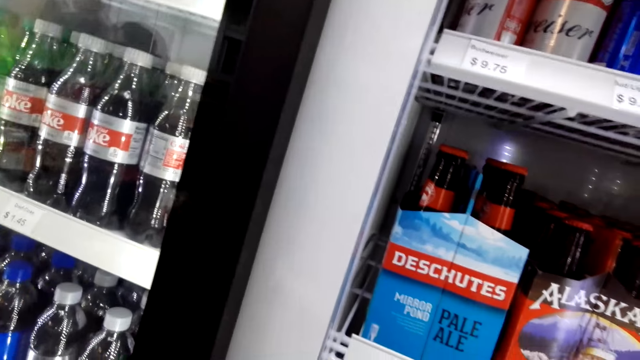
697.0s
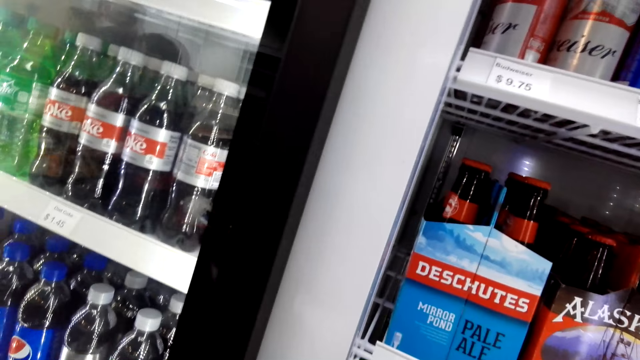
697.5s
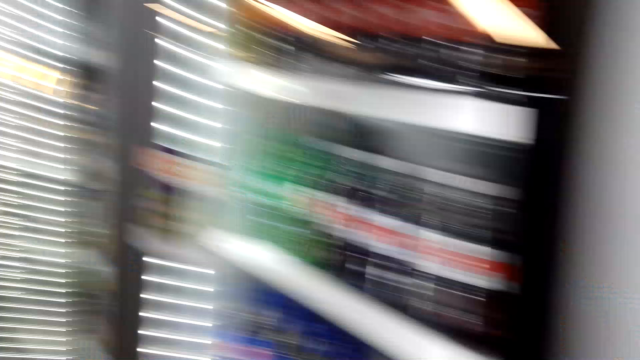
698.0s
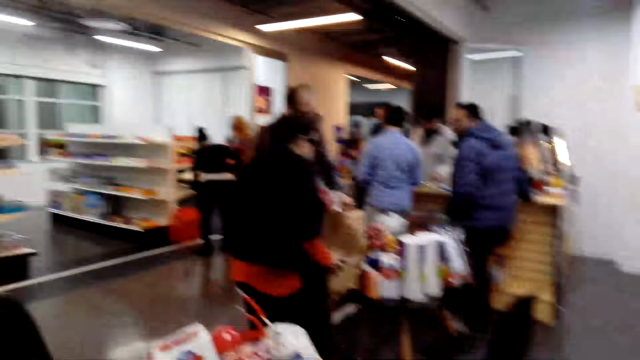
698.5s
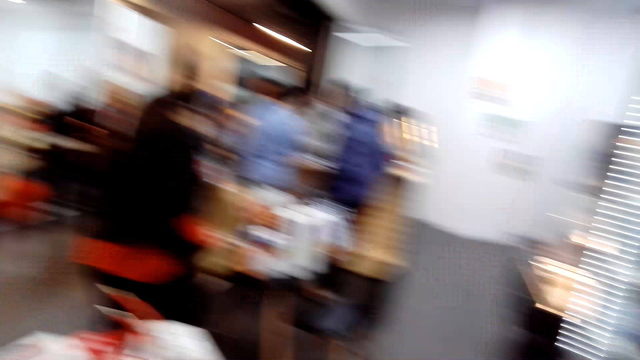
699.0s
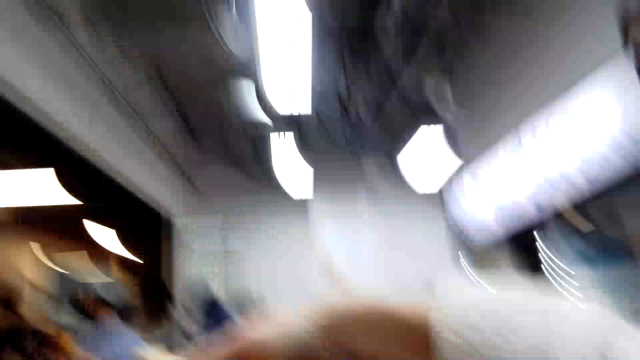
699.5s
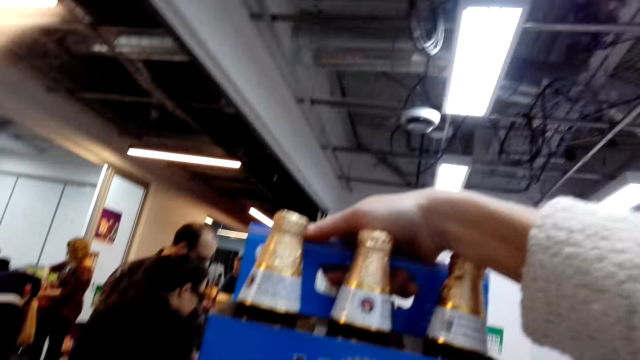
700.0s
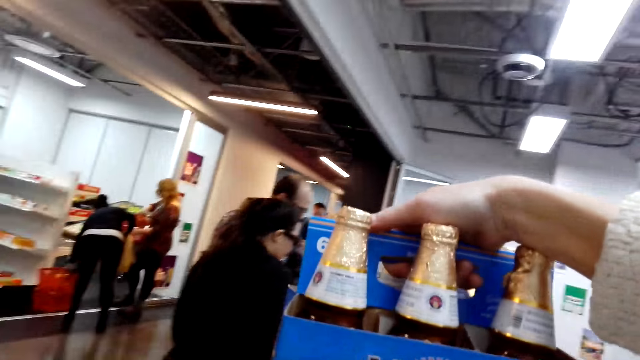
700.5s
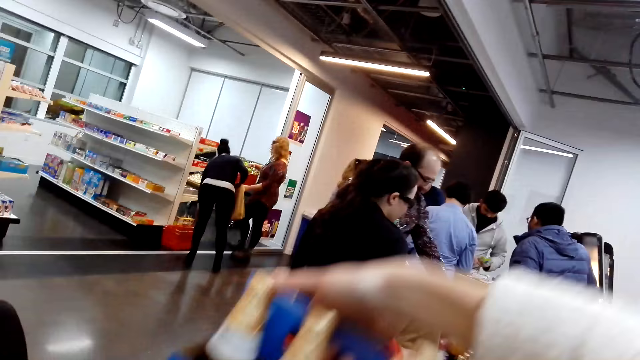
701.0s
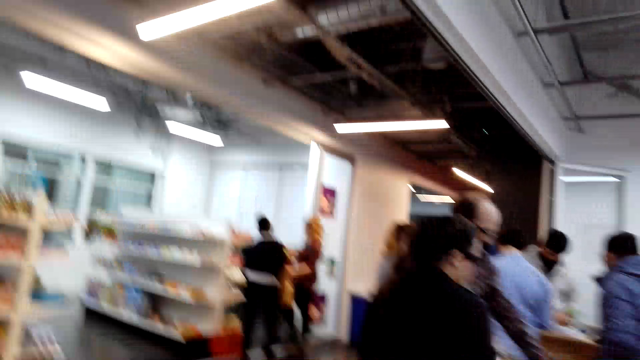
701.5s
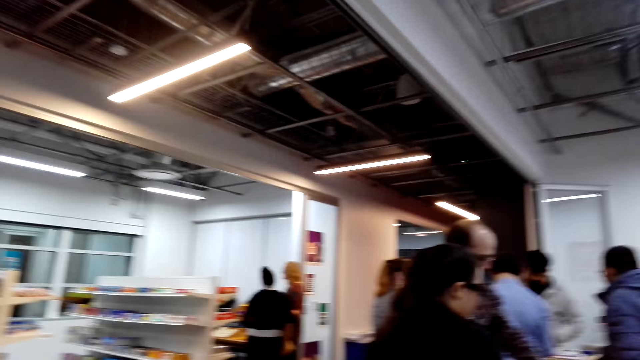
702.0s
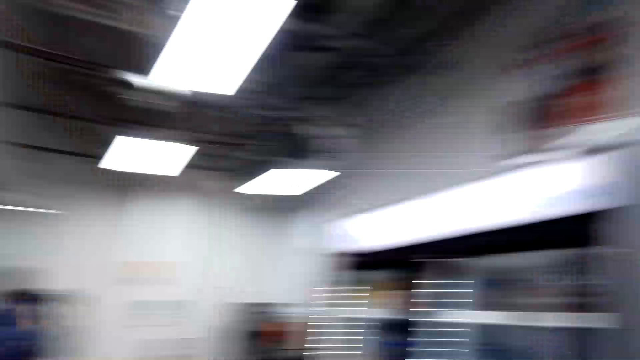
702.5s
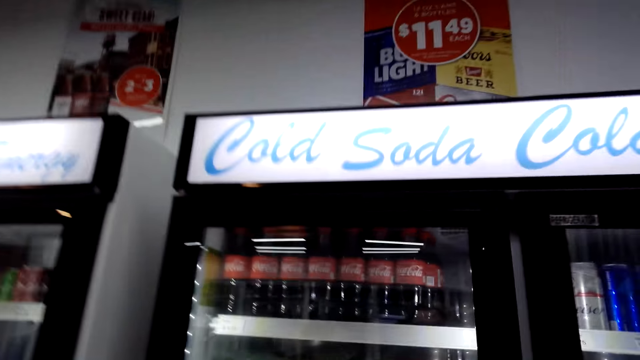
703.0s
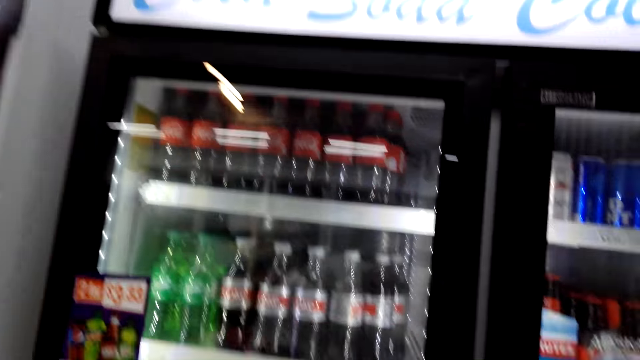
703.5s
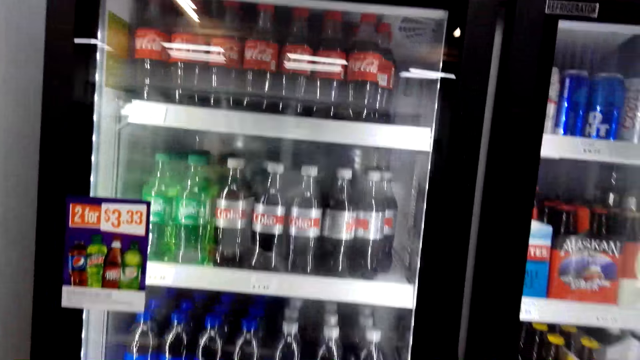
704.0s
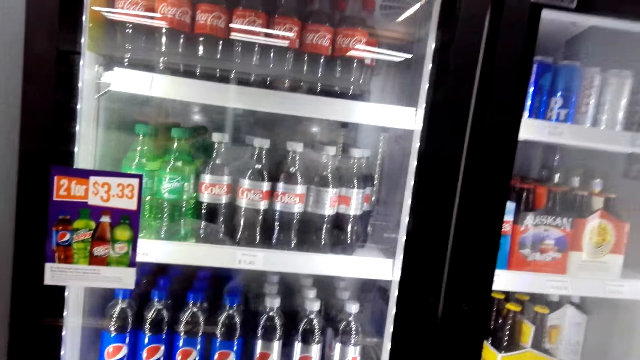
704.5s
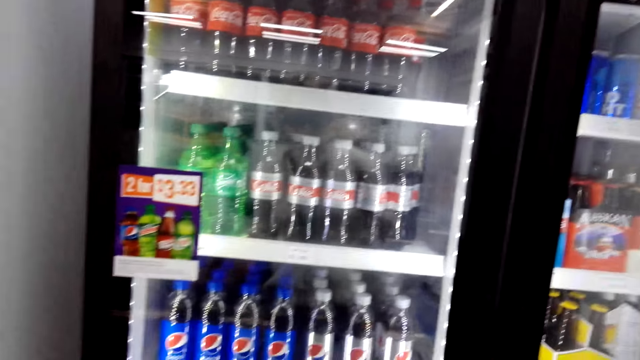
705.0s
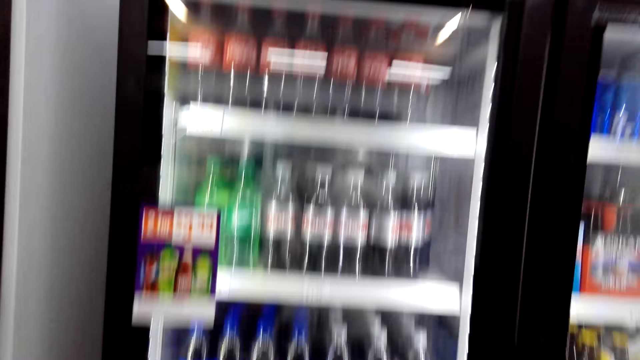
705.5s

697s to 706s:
The camera wearer walks around. They pick Modelo. They lift the bag. They look around.

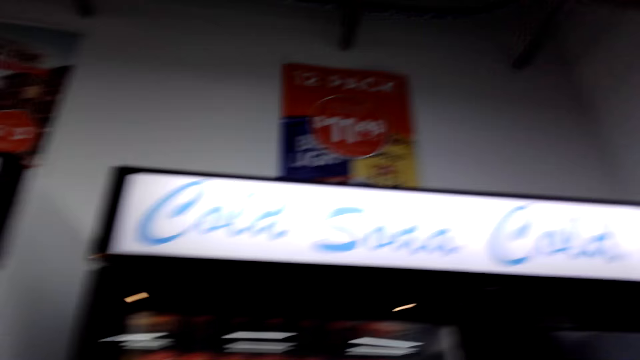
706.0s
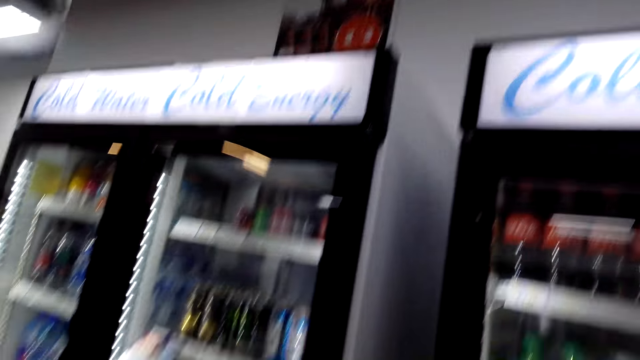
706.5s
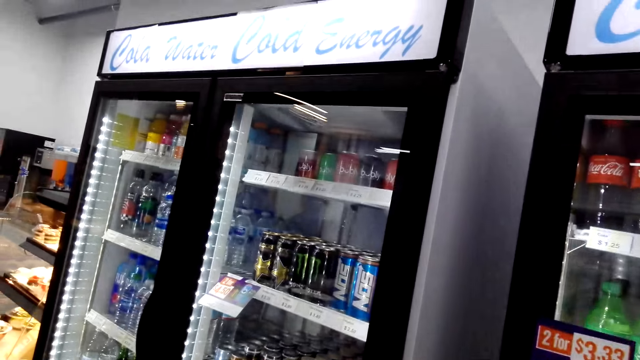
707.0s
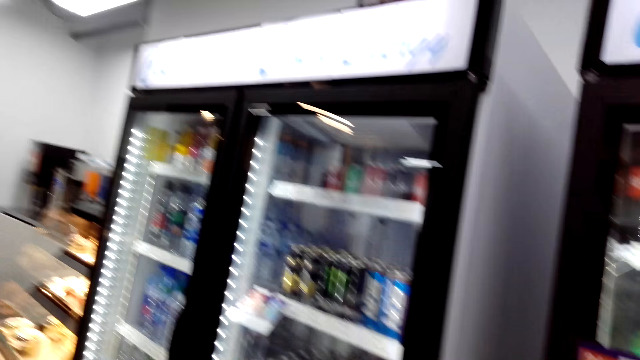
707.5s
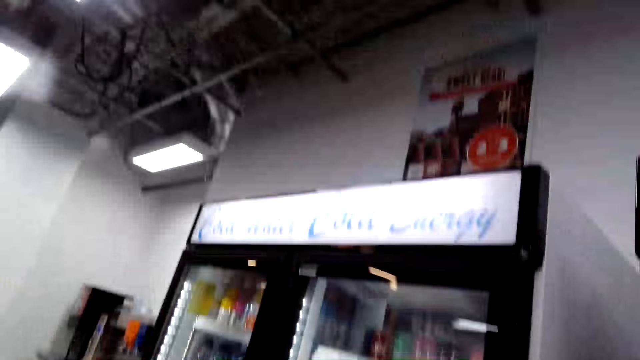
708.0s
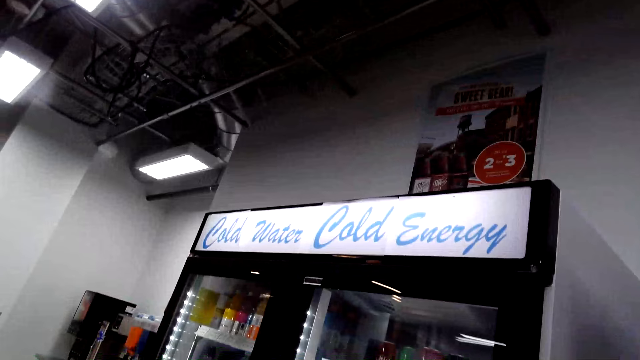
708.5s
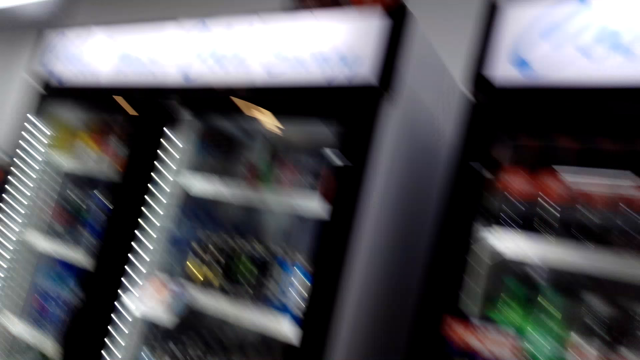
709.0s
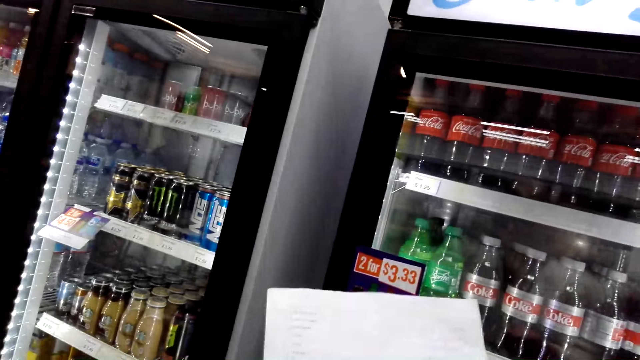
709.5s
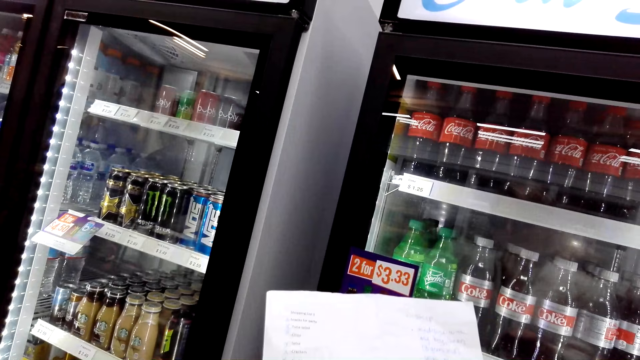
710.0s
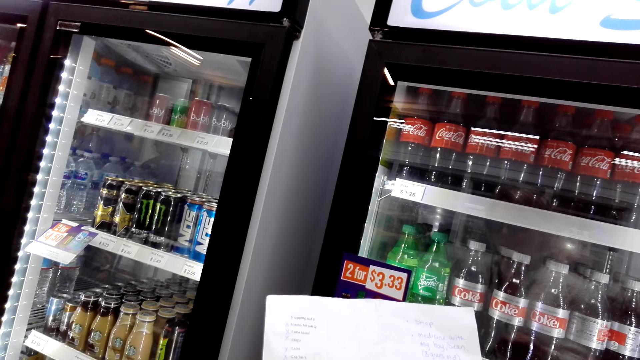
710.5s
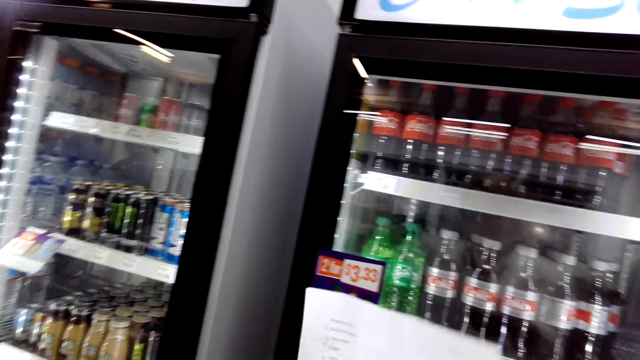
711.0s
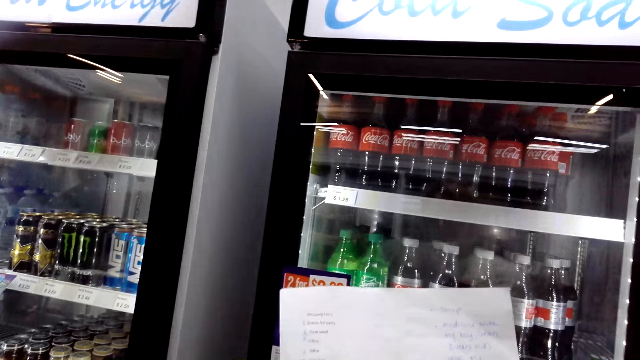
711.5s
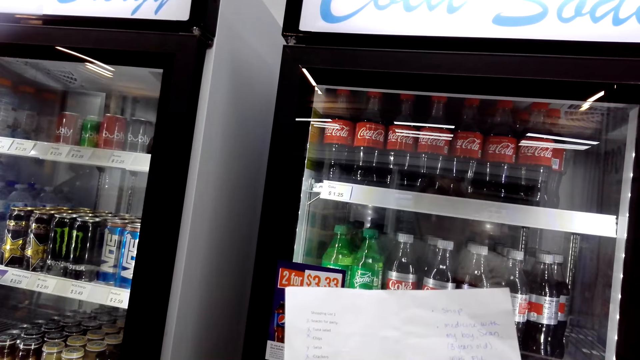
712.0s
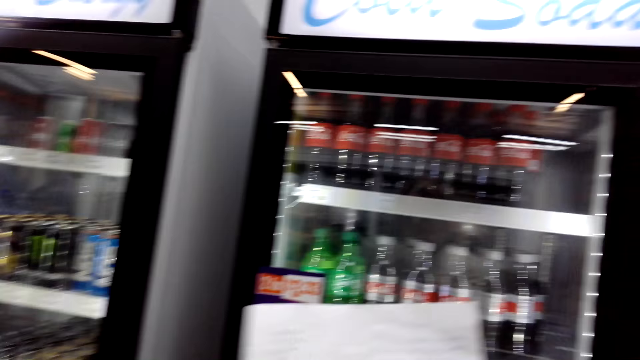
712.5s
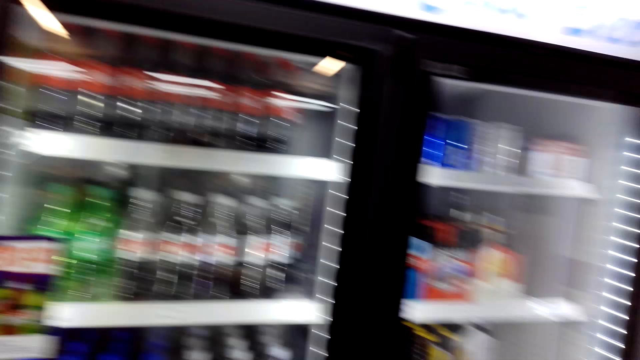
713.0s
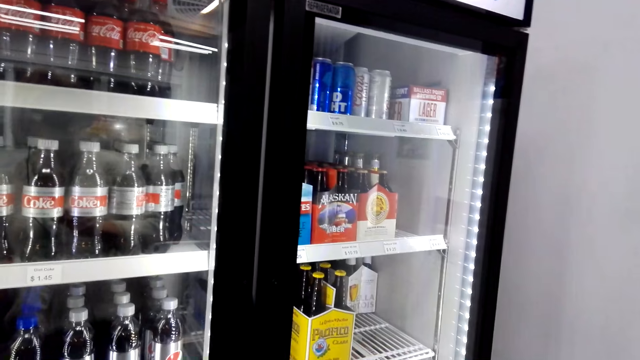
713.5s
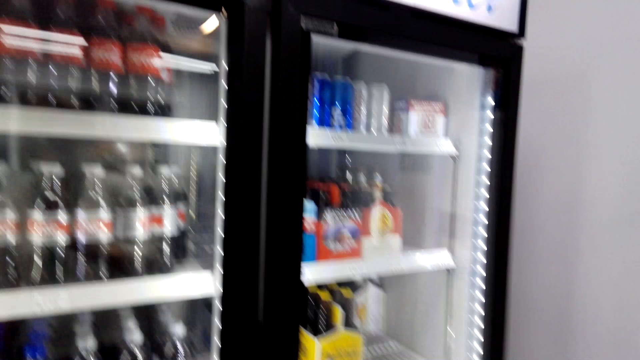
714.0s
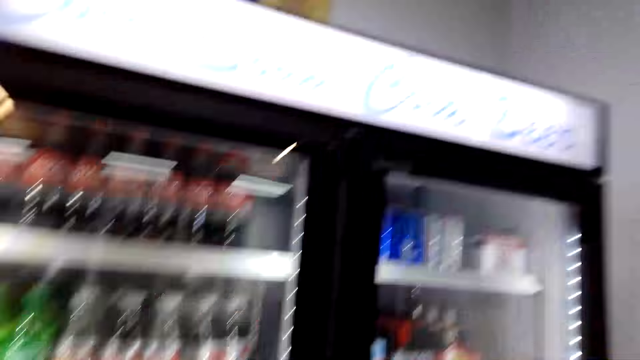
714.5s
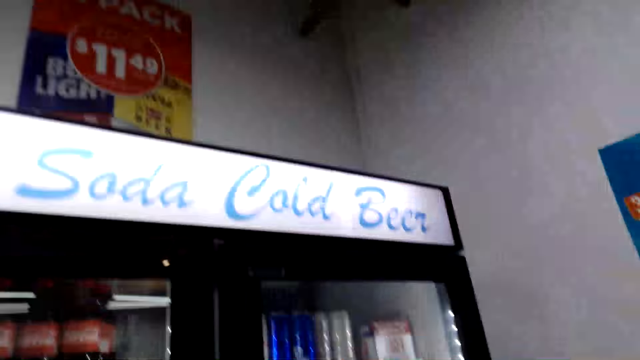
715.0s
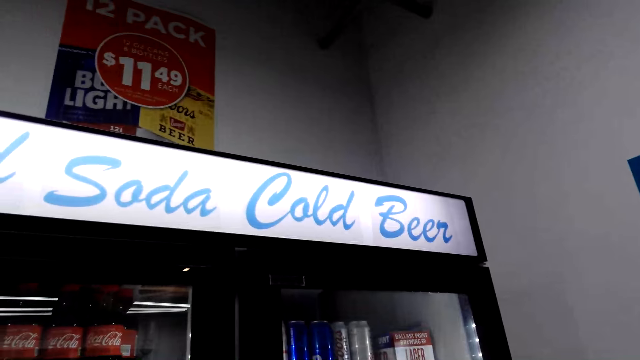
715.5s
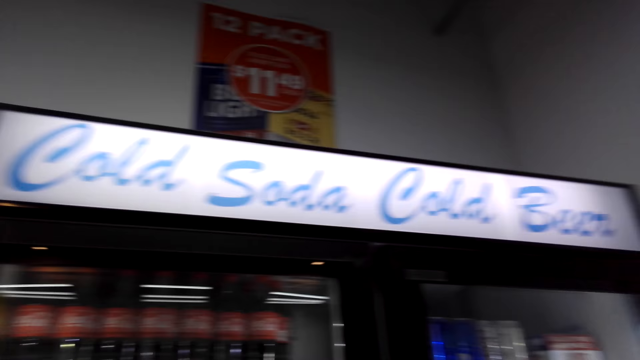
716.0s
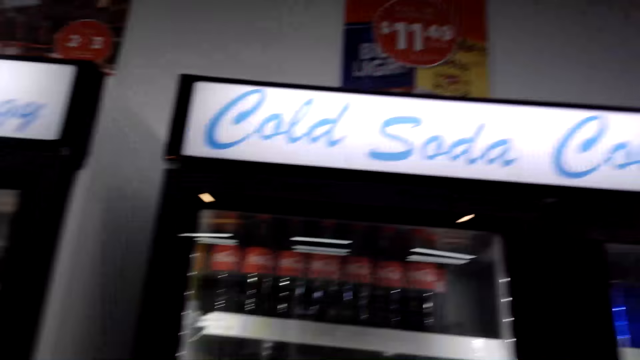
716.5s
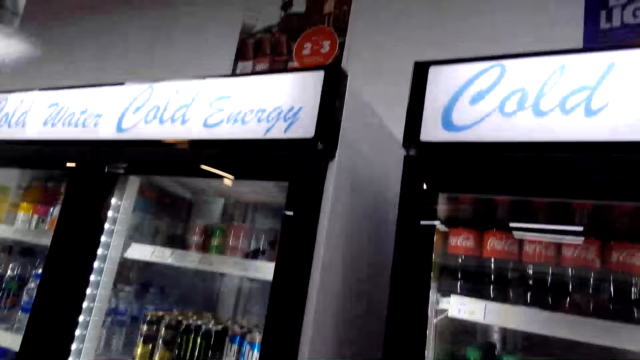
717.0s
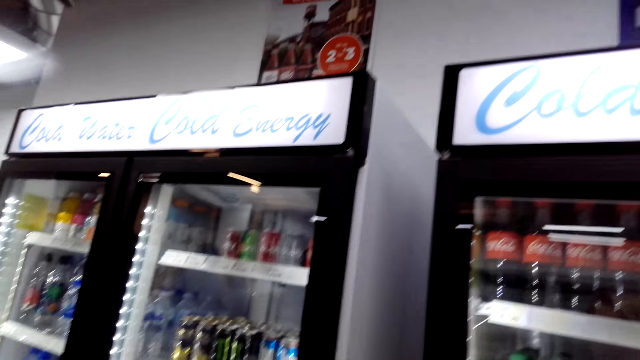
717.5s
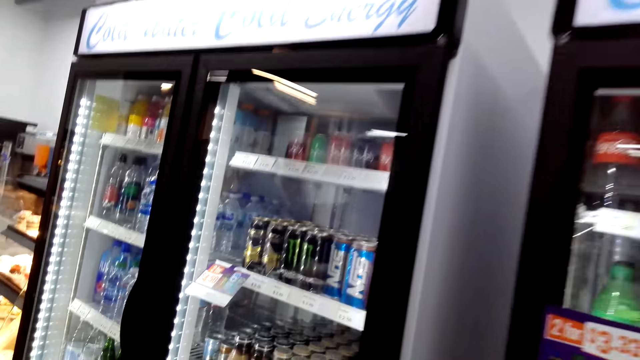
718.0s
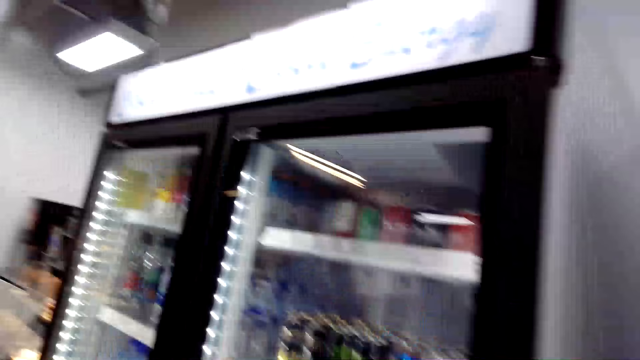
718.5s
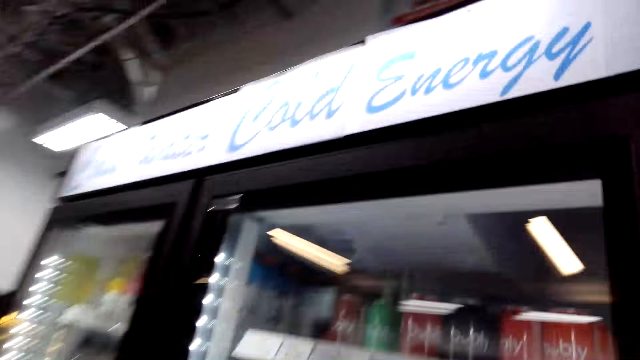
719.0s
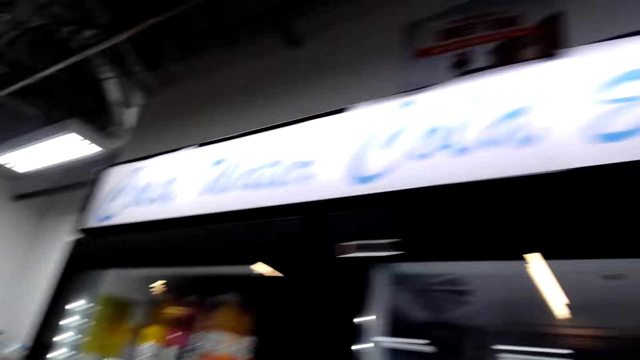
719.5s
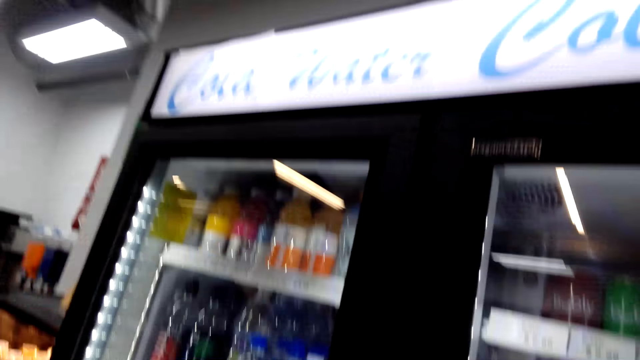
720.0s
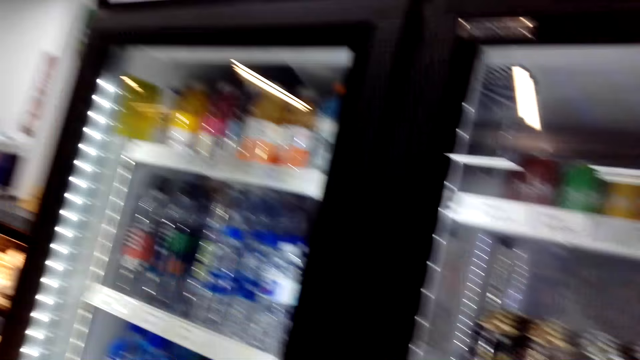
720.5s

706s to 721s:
The camera wearer walks around. They look around. They look at the shopping list or menu. They look around.
